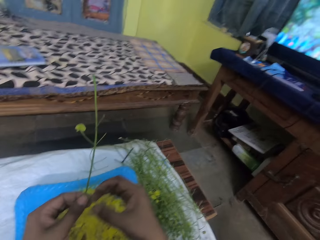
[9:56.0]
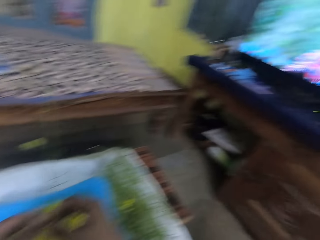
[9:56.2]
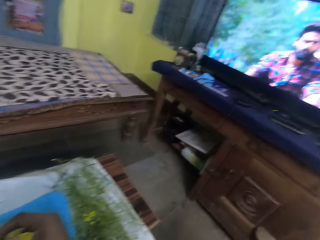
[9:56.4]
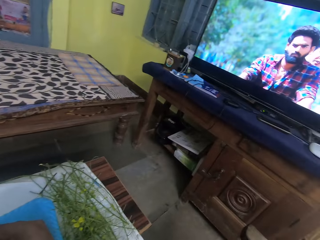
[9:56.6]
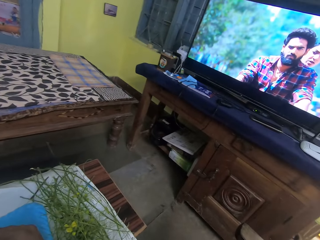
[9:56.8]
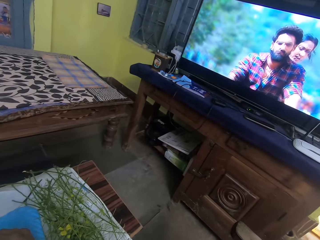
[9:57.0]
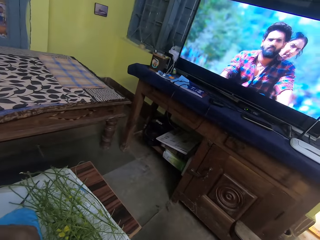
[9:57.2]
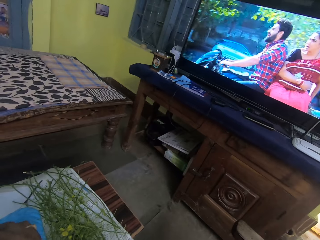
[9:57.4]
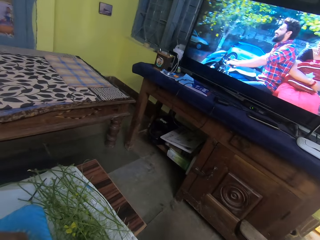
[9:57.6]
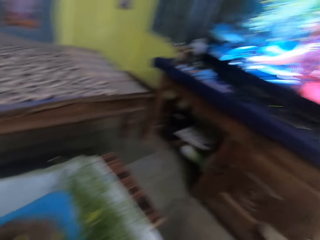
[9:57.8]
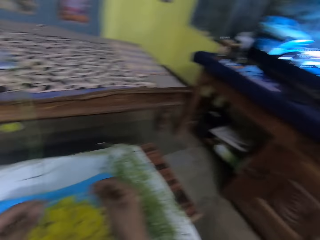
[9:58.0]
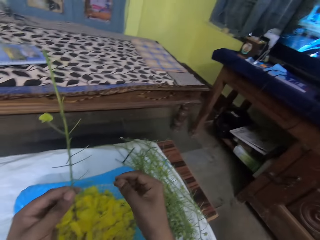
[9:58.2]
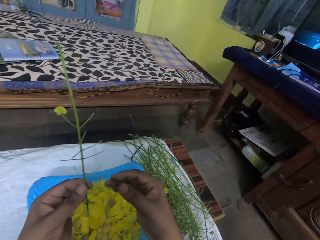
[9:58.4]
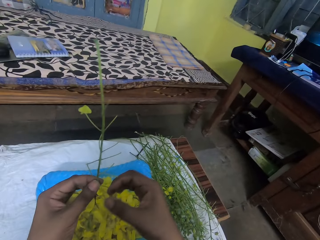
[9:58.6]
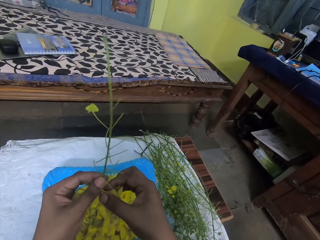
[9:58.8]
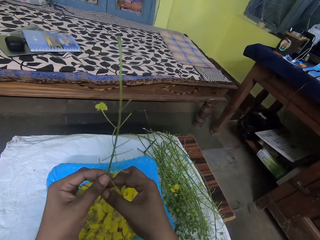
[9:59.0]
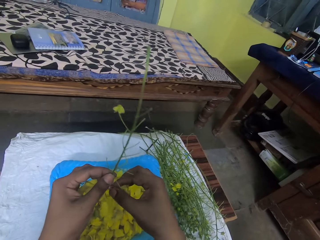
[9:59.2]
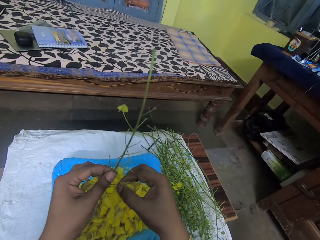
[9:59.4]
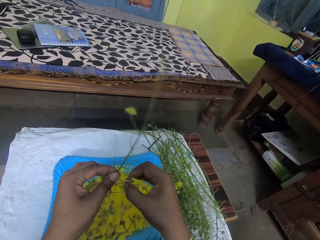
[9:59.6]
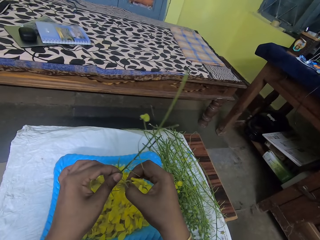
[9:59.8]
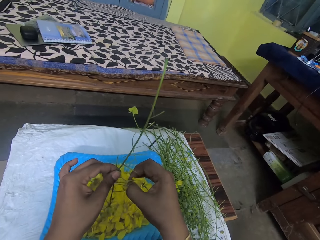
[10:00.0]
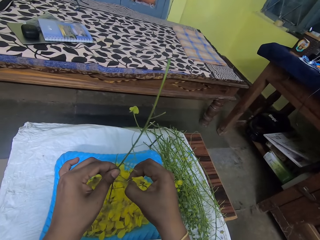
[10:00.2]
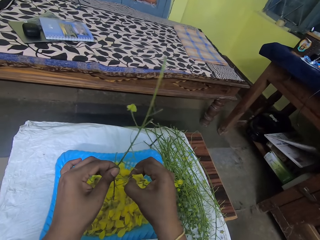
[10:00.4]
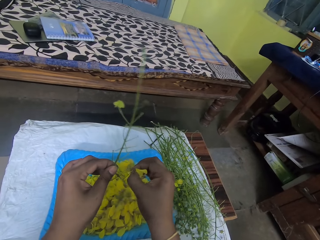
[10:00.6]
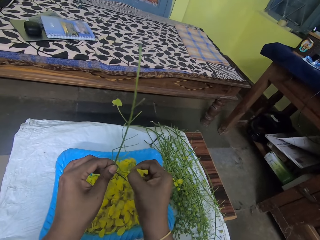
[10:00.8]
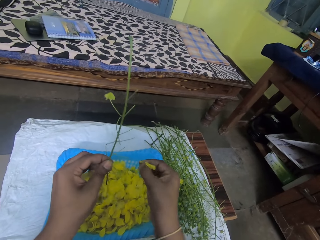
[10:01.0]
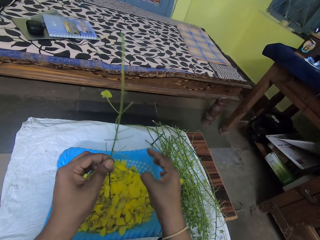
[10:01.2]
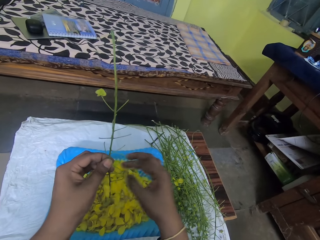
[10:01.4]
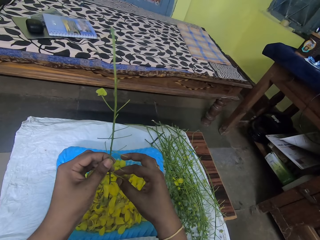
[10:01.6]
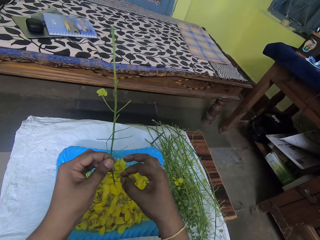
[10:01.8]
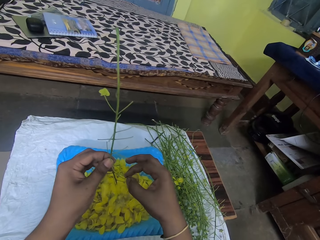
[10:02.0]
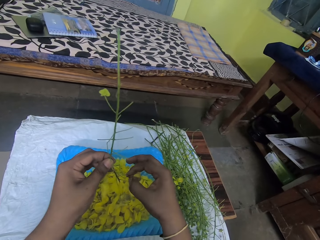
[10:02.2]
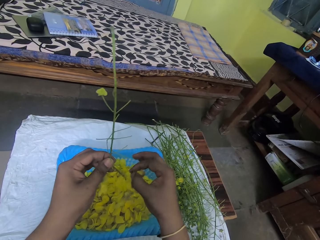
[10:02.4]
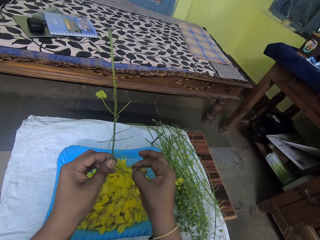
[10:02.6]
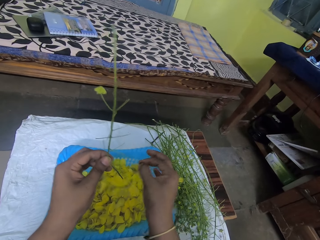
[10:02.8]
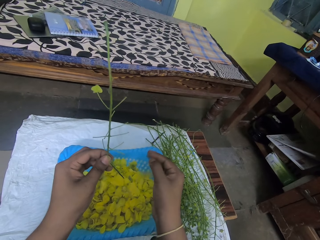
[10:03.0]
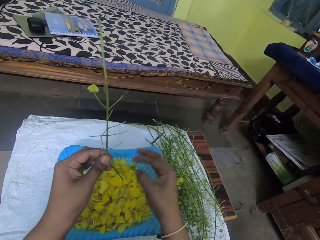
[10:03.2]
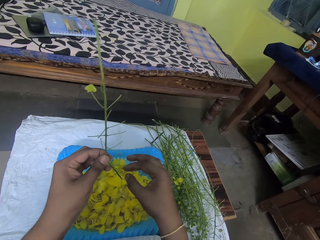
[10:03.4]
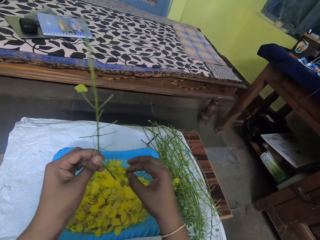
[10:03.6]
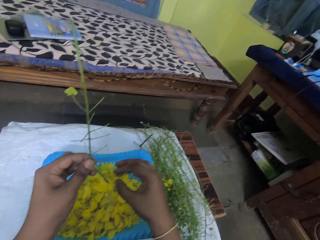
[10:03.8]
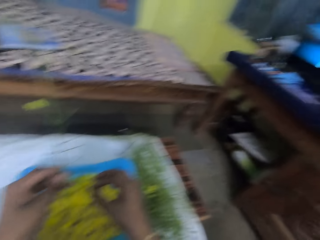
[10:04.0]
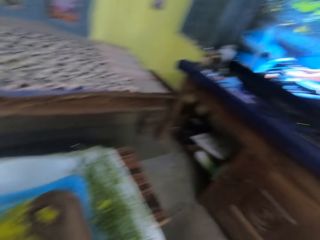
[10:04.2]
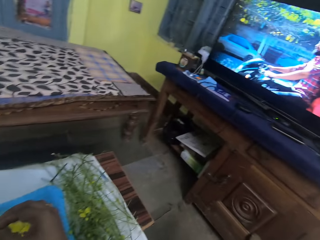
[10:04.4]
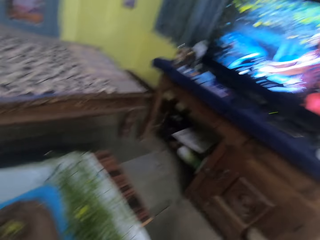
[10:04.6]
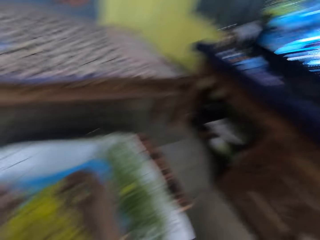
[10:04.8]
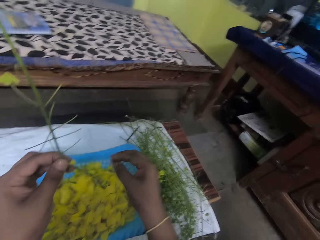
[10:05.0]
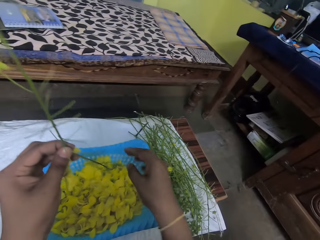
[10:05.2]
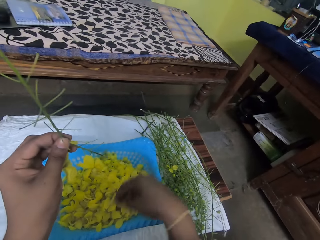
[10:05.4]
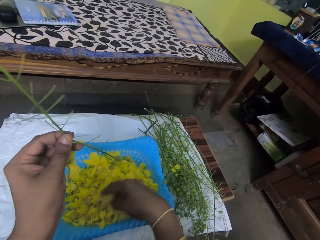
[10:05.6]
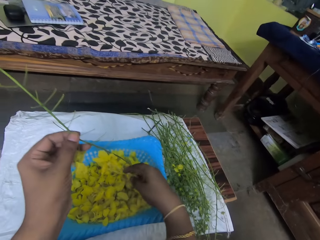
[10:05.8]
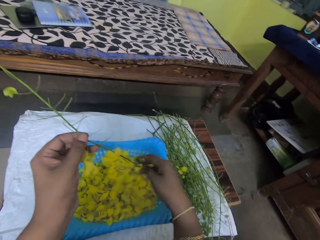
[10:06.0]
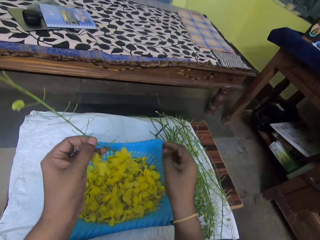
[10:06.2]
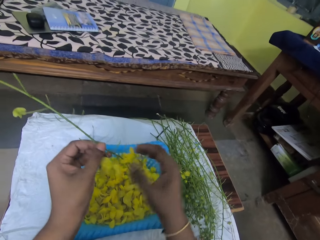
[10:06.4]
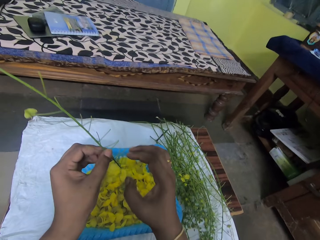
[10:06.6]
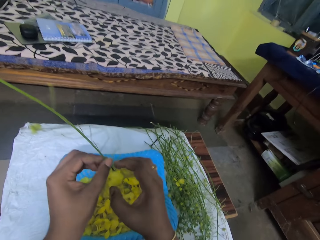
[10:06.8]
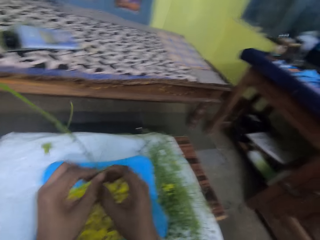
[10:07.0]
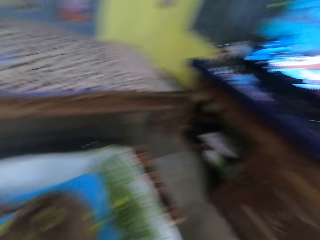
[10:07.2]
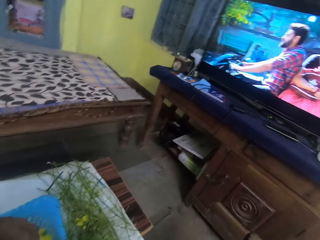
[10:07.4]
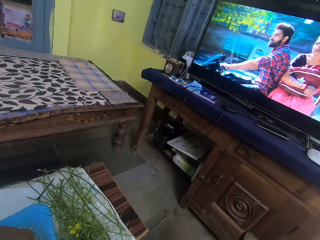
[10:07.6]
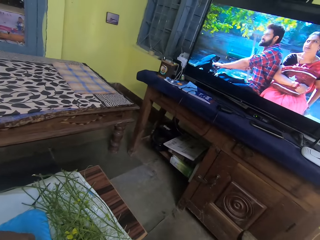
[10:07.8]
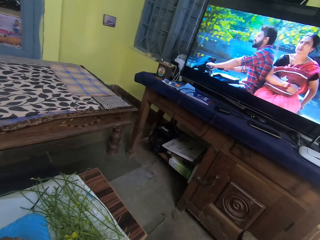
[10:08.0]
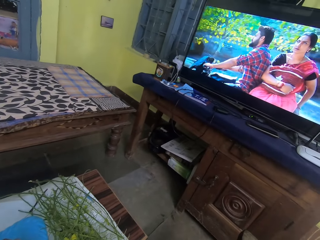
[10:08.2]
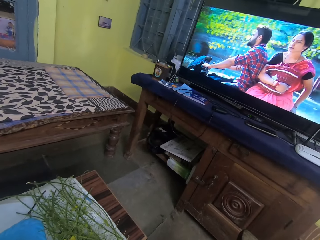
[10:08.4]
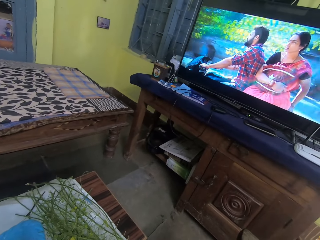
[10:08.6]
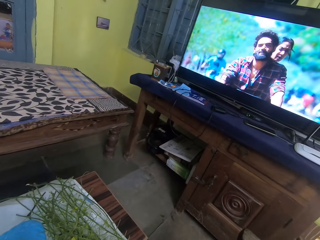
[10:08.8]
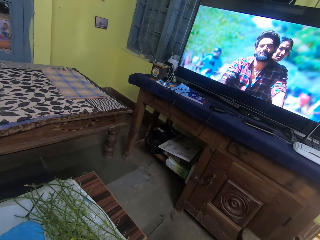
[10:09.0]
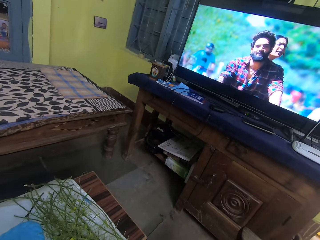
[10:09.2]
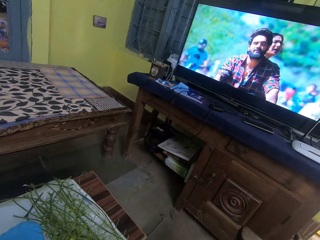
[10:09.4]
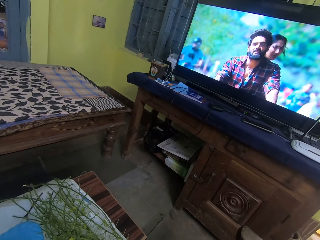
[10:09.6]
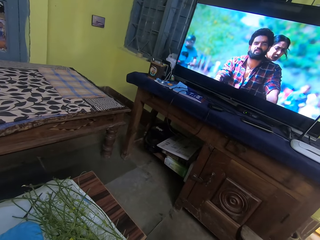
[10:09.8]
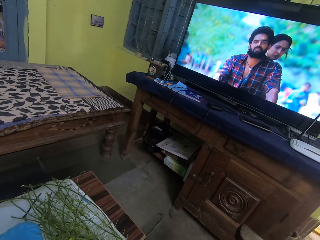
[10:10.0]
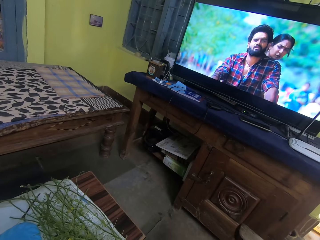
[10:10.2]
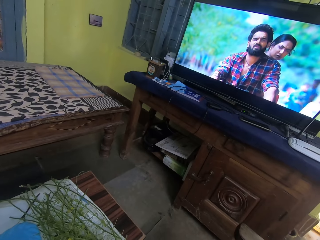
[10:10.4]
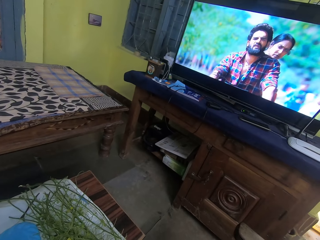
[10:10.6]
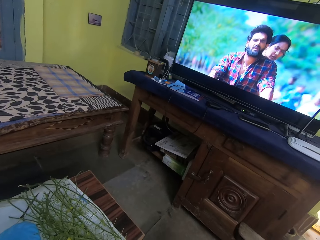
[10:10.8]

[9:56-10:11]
The camera wearer plucks a flower from the plant. She stares at the screen. She plucks leaves from the leaf stem in her left hand with her right hand. She drops the leaves in the sieve on the table with her right hand. She plucks leaves from the leaf stem in her left hand with her right hand. She drops the leaves in the sieve on the table with her right hand. She plucks leaves from the leaf stem in her left hand with her right hand. She drops the leaves in the sieve on the table with her right hand. She moves the leaves in the sieve on the table with her right hand. She plucks leaves from the leaf stem in her left hand with her right hand. She stares at the screen.

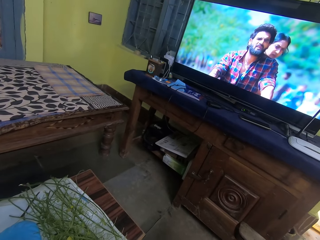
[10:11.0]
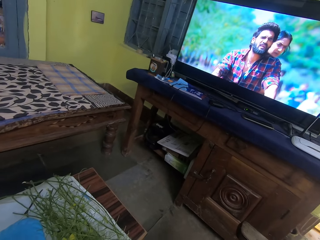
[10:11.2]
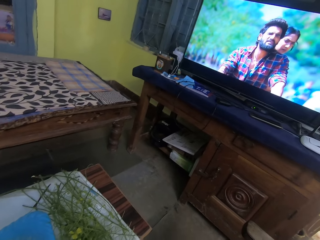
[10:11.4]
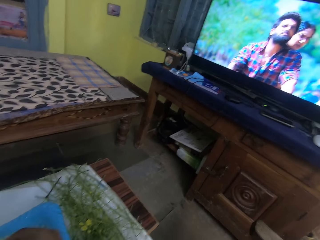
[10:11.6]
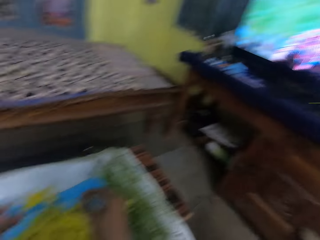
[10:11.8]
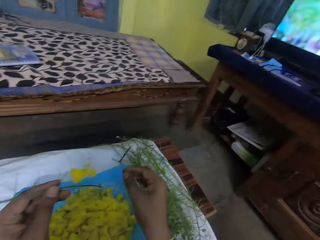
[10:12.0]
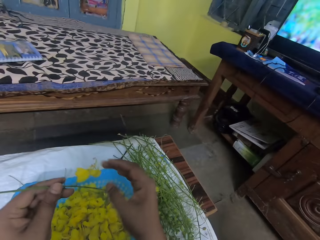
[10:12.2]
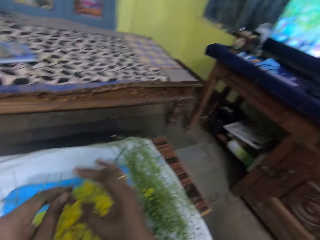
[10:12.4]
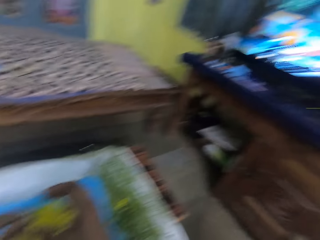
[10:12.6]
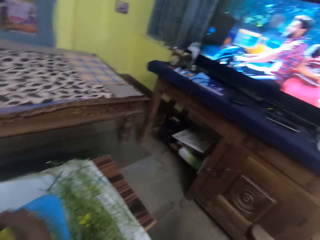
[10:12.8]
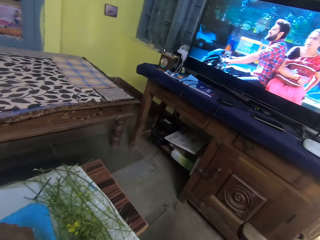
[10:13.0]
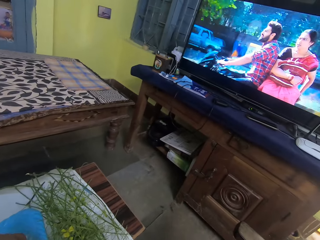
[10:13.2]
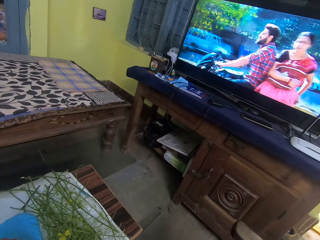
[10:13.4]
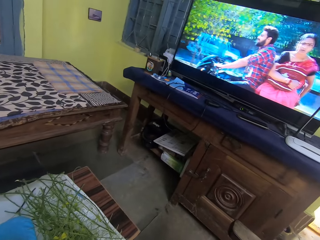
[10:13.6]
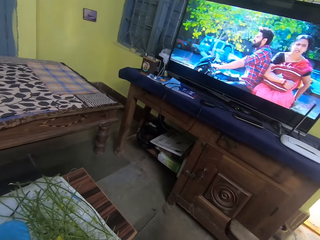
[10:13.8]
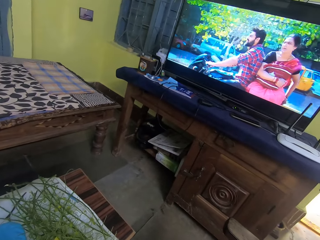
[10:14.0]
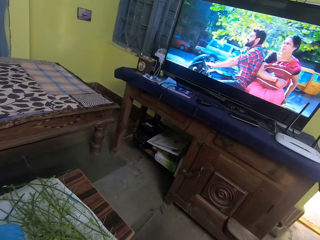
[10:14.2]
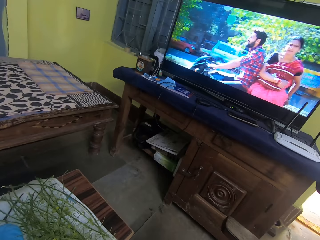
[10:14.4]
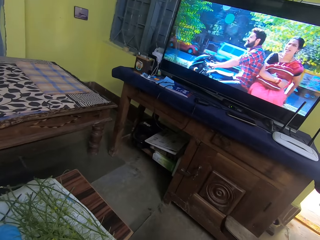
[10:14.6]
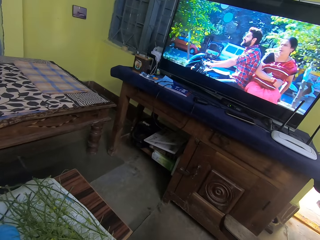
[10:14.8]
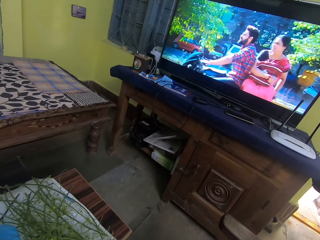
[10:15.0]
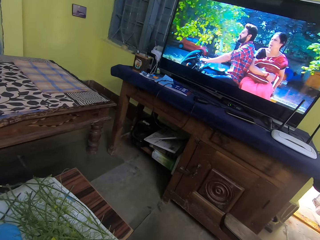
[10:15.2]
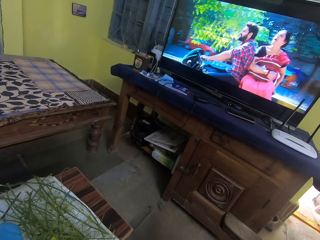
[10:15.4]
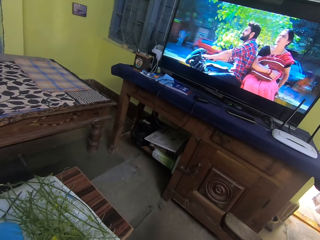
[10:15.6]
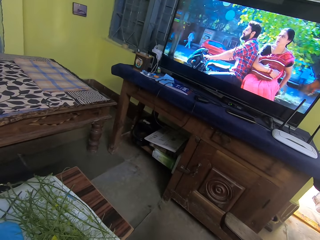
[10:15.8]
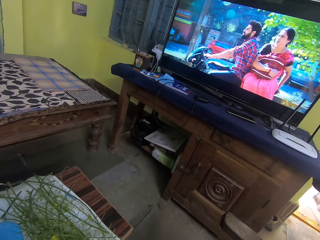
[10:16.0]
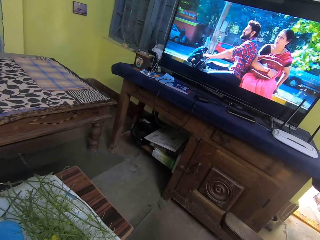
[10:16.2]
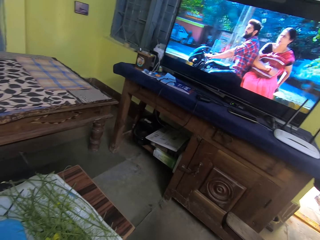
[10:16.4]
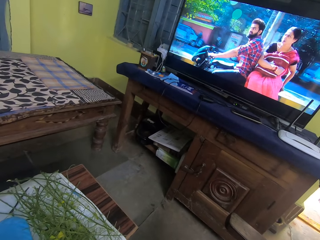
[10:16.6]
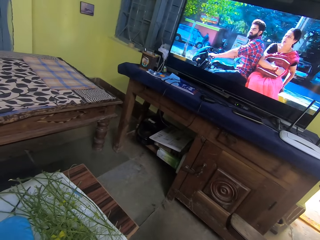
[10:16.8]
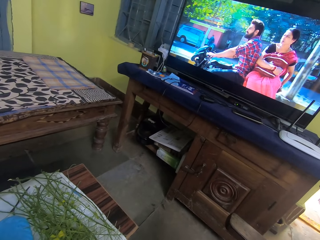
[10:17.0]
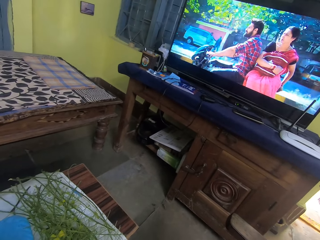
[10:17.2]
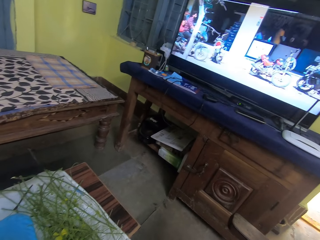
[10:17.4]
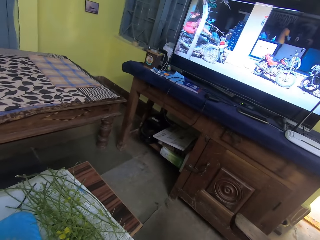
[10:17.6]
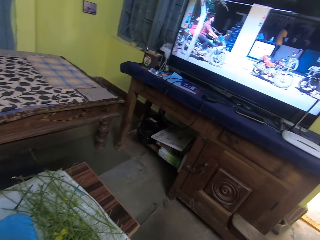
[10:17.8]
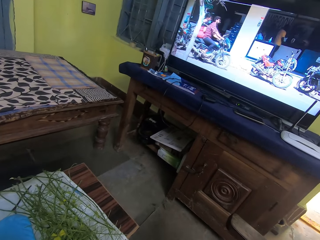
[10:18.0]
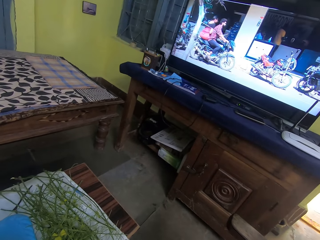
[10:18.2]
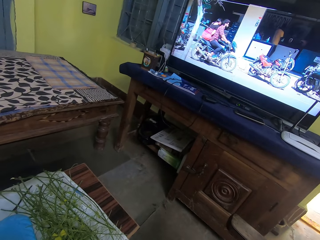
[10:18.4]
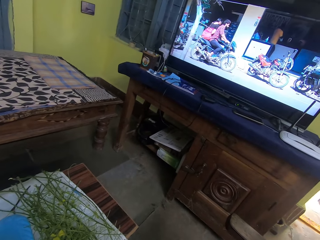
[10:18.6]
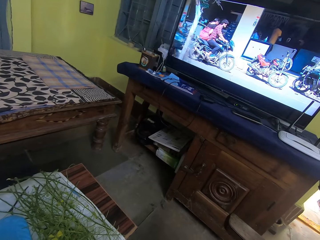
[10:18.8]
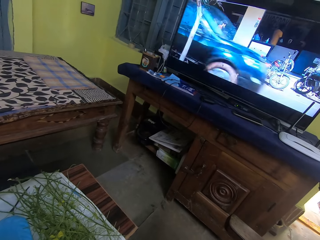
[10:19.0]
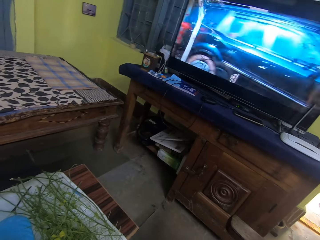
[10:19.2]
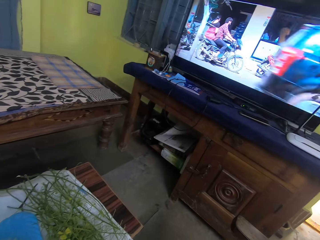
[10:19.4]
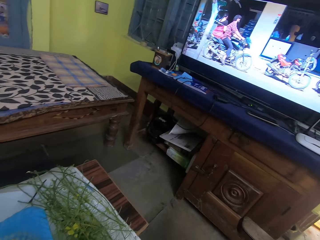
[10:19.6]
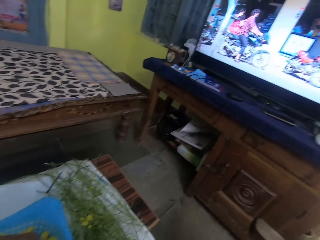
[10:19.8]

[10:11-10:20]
The camera wearer plucks a flower from the plant. They stare at the screen.
